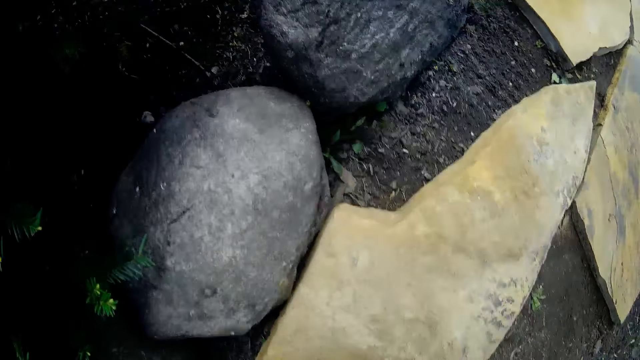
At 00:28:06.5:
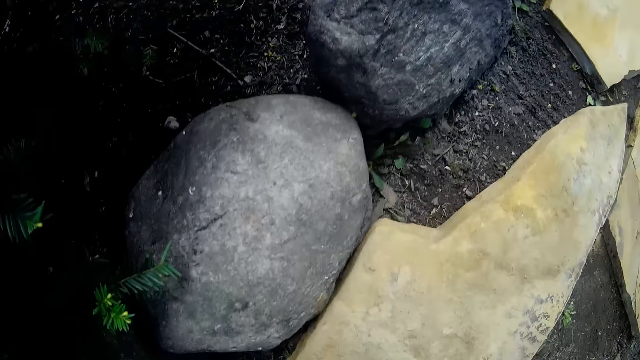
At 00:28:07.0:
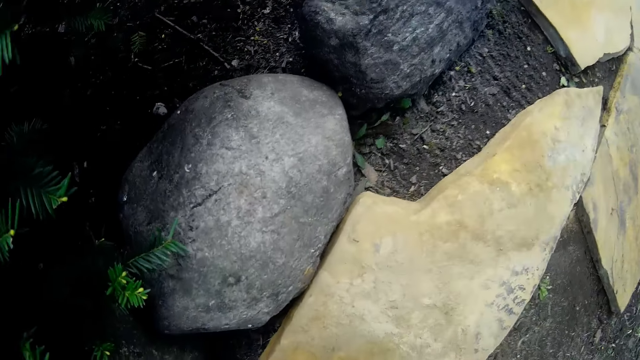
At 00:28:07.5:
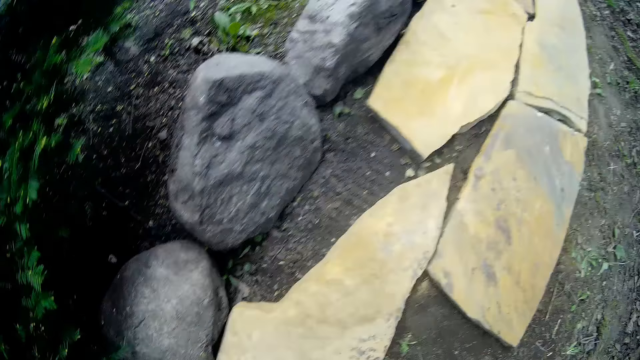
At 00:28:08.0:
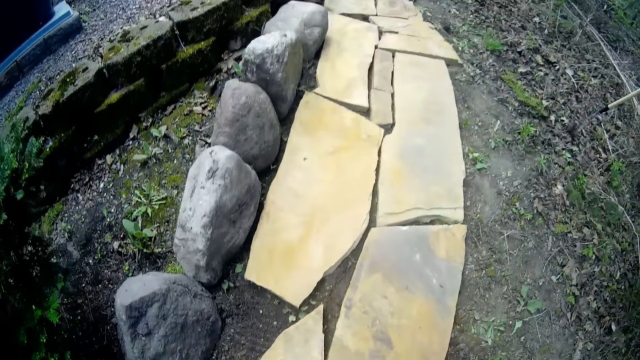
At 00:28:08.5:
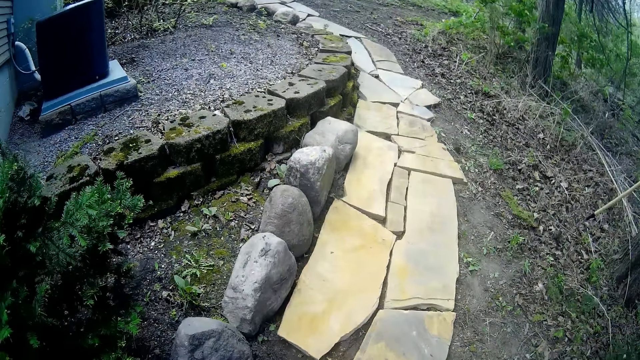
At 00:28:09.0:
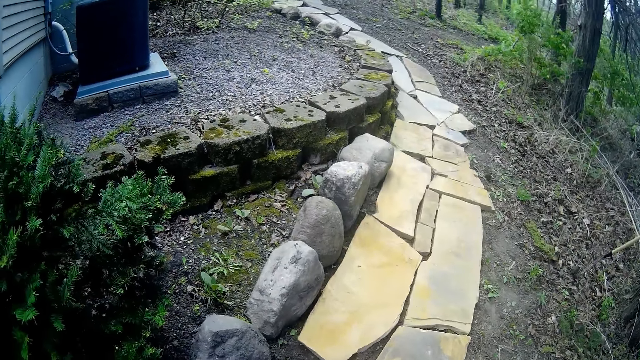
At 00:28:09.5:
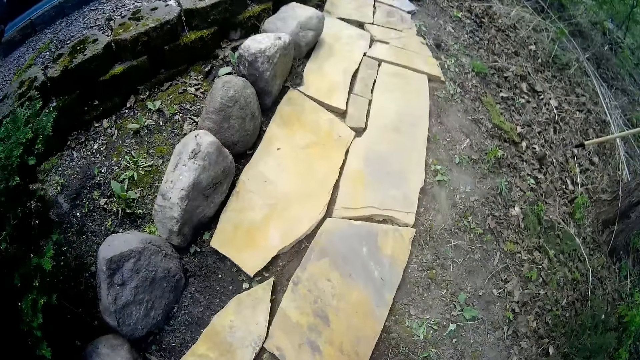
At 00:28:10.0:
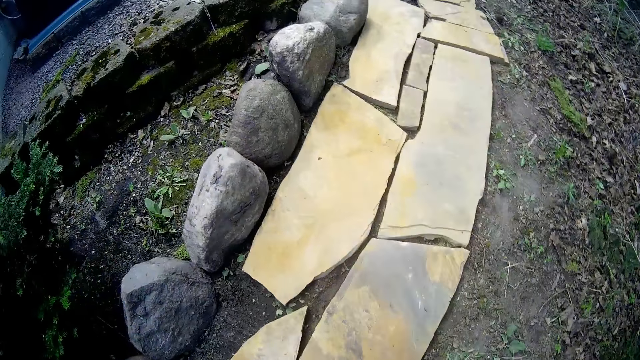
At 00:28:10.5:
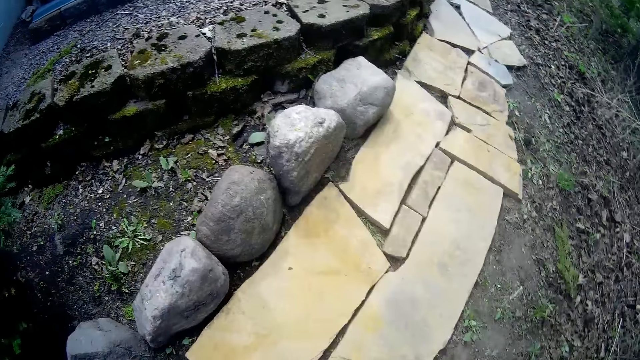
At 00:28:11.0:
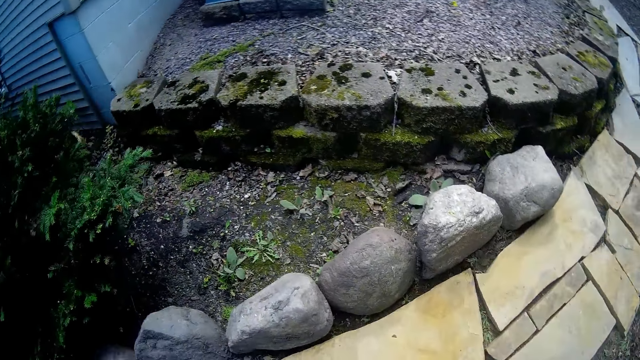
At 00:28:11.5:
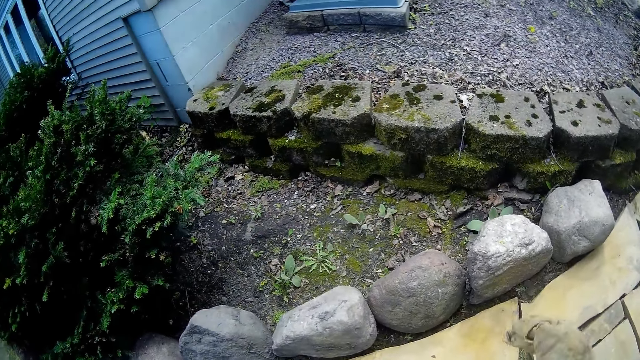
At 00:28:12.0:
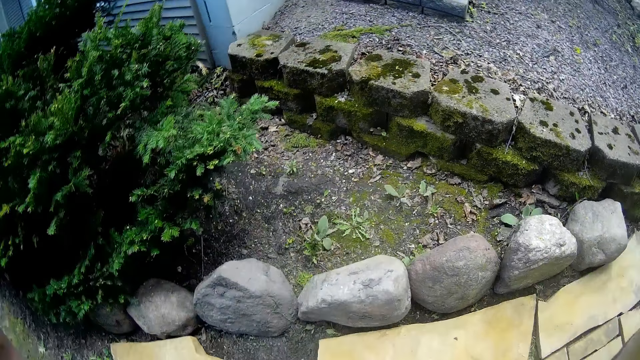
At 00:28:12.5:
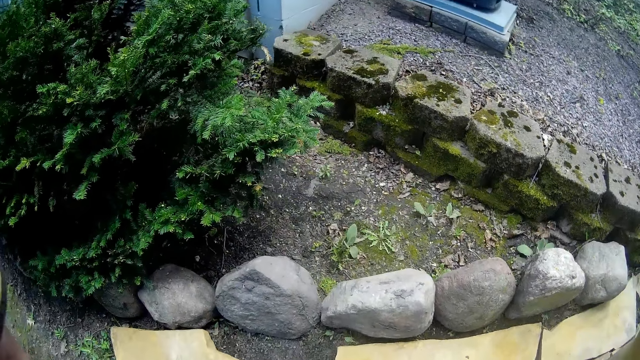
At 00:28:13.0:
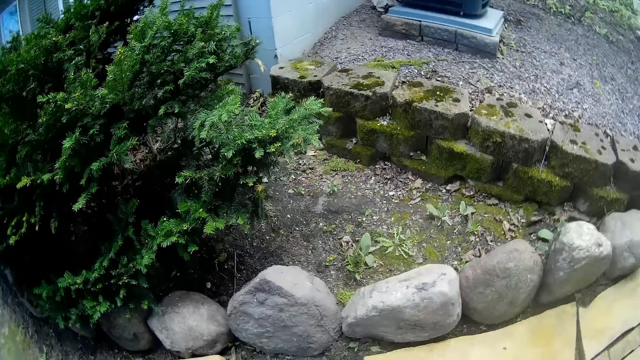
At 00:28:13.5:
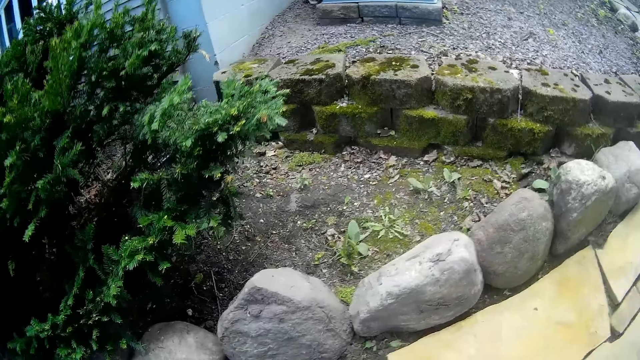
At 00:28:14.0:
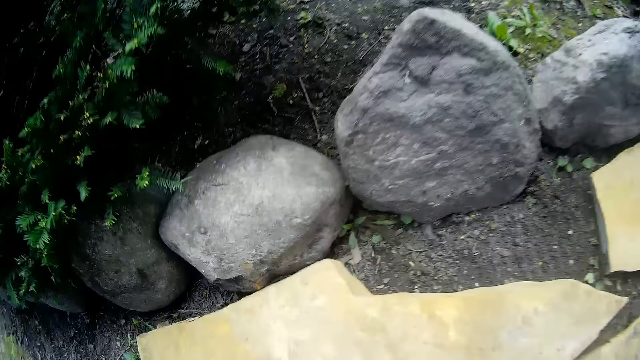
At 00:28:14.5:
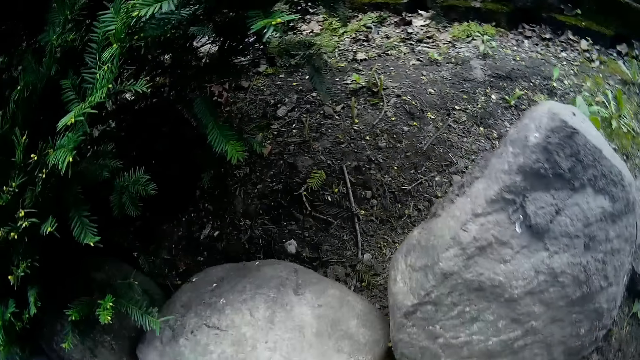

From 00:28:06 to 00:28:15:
The camera wearer adjusts a camera on his head with both hands.

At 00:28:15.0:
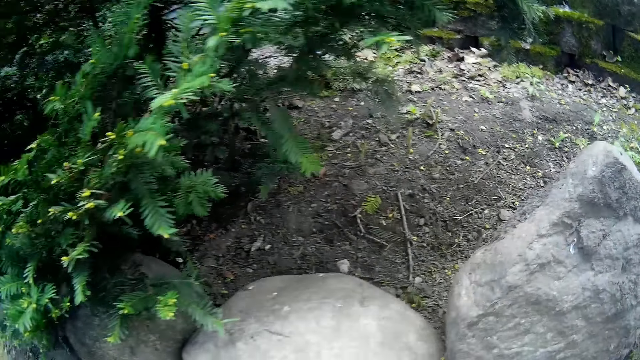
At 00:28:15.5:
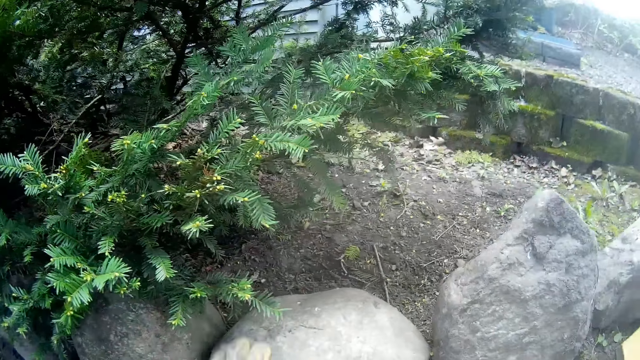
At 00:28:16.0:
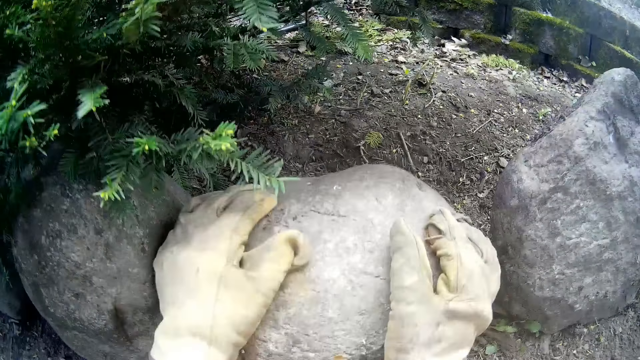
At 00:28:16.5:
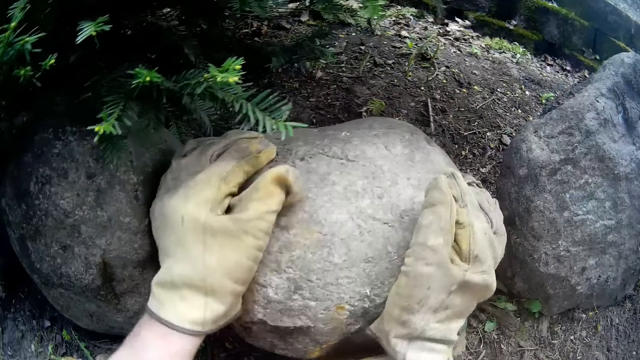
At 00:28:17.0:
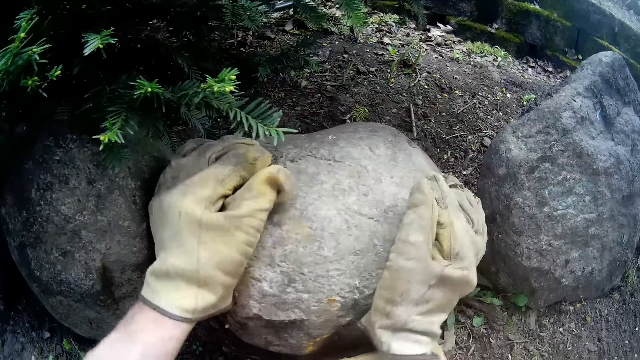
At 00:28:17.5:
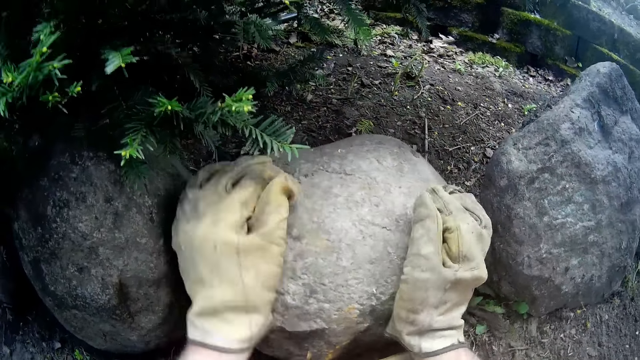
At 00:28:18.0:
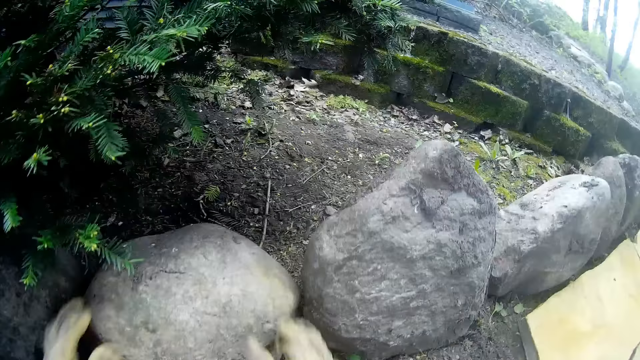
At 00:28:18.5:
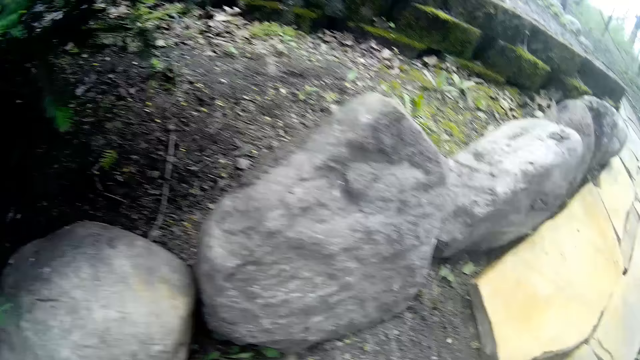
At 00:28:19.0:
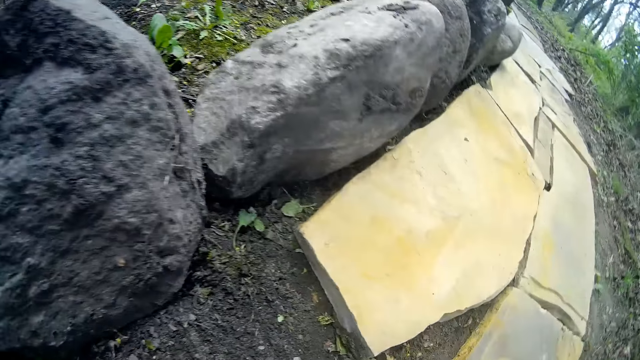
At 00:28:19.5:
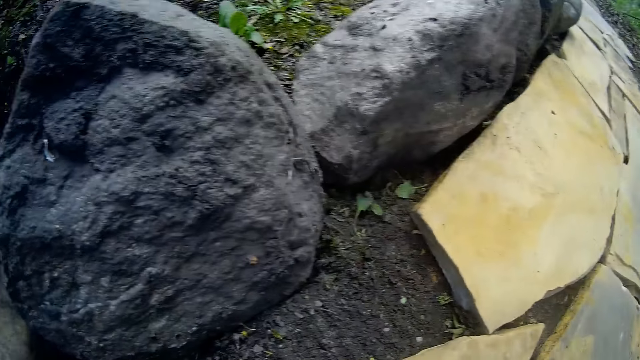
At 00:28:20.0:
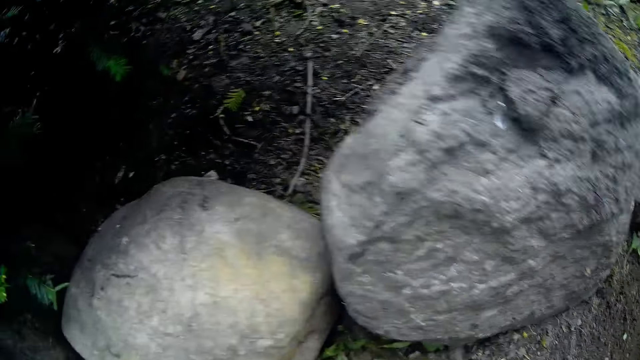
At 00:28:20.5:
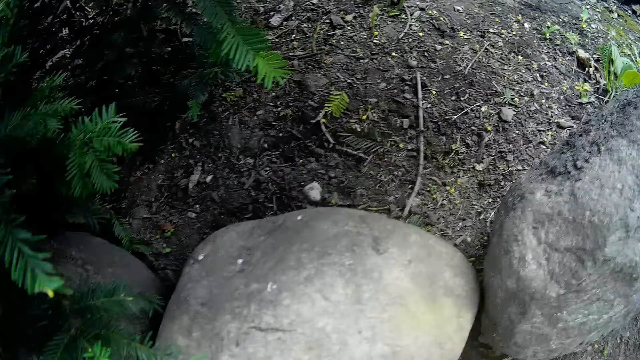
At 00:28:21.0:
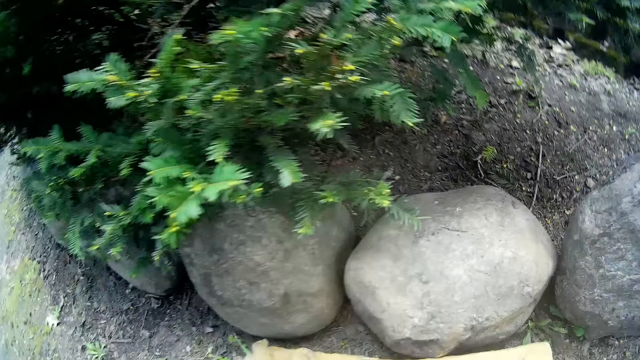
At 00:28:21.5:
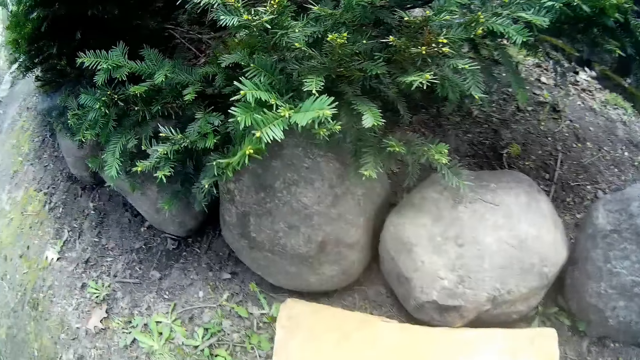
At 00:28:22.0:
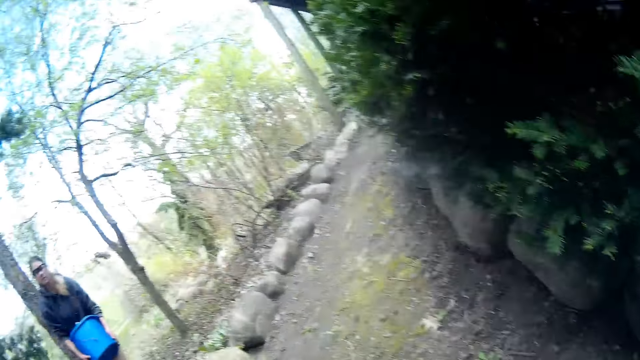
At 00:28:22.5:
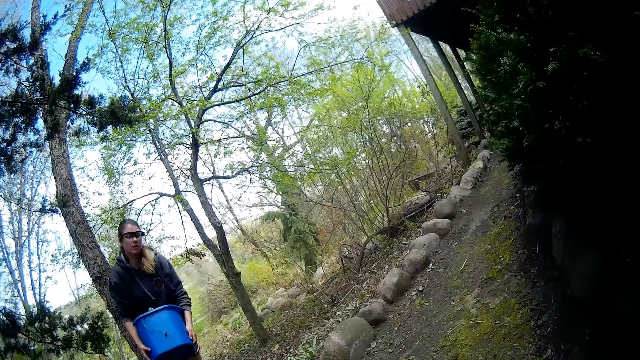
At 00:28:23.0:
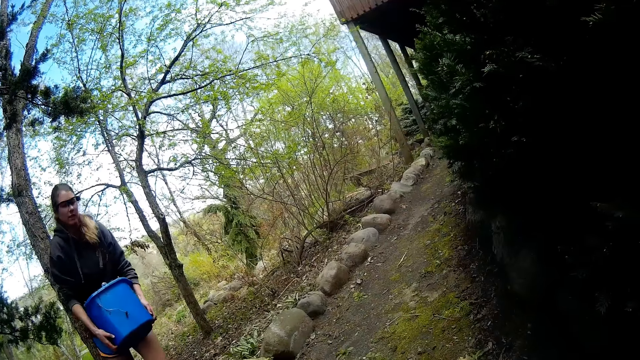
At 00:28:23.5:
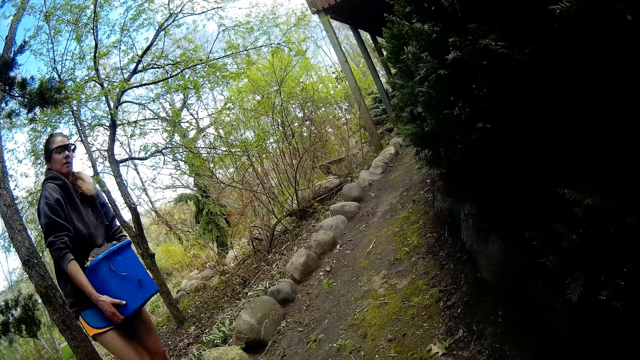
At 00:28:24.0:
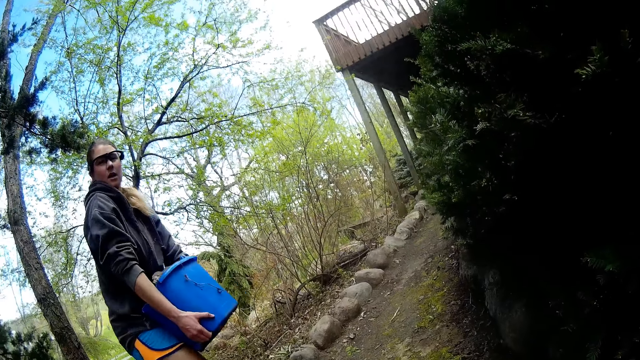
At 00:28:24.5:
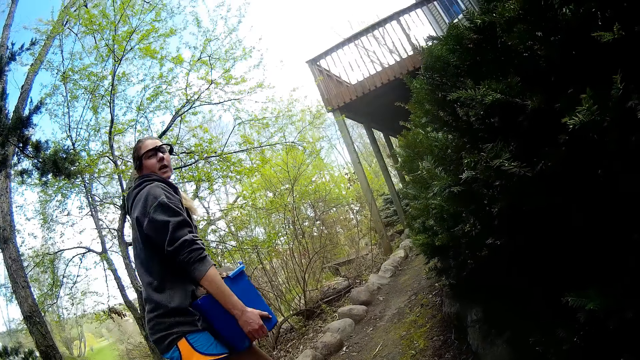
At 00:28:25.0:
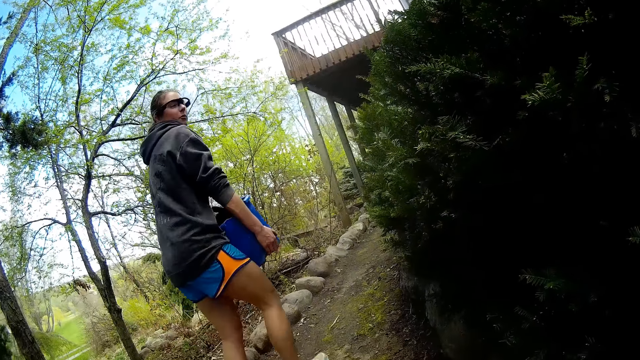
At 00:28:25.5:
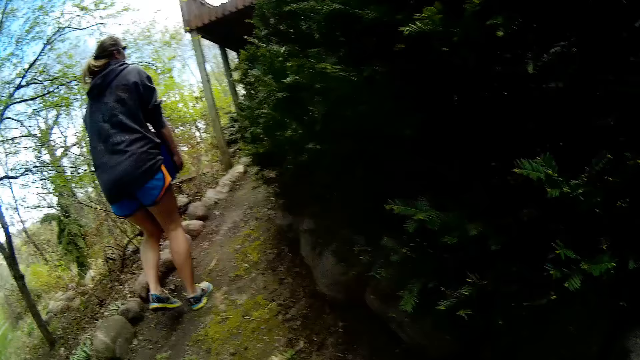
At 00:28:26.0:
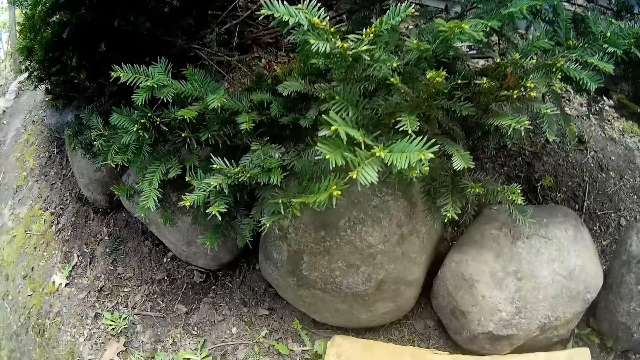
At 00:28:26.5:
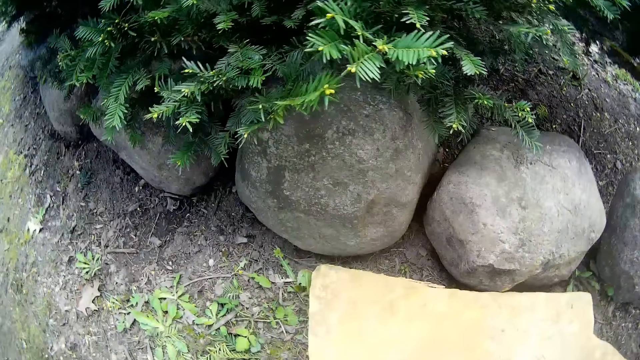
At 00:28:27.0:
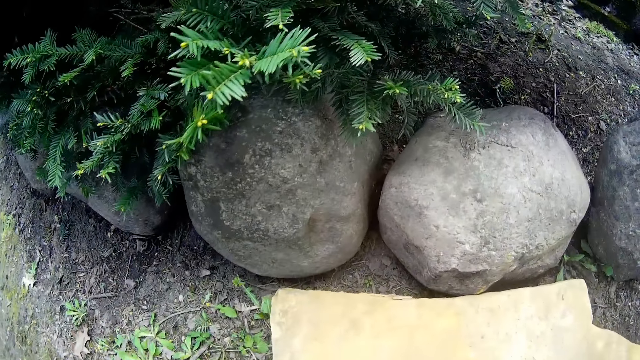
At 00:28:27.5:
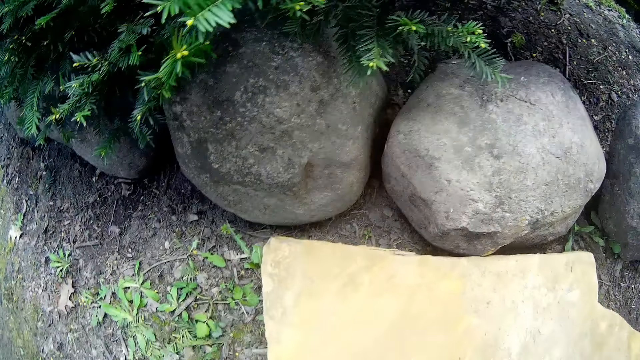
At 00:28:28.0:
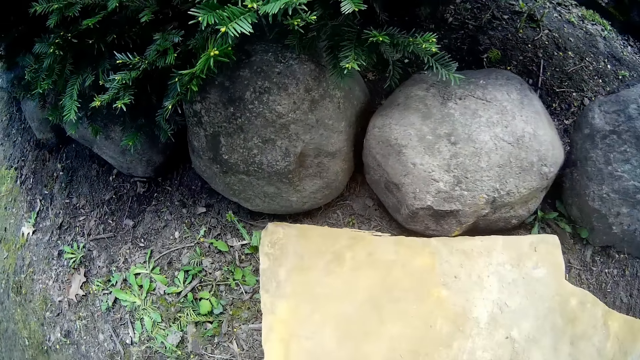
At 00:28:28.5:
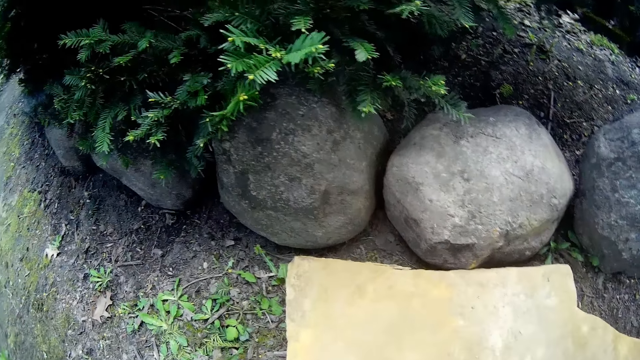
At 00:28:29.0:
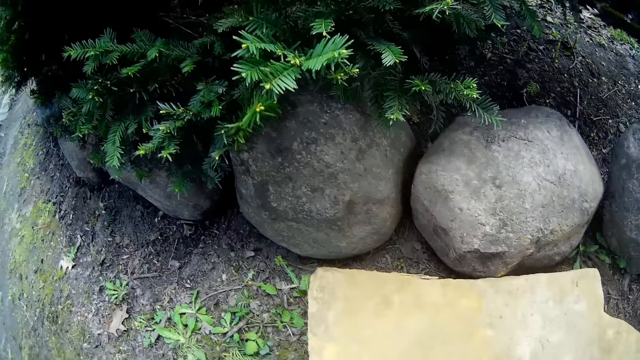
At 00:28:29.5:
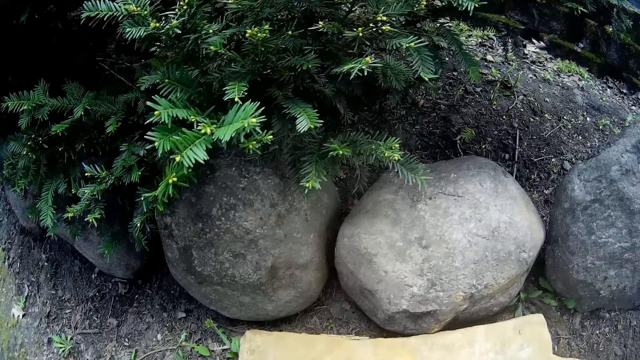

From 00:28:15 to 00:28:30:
The camera wearer adjusts a rock on the ground with both hands. He adjusts a slate on the ground with his right hand. He interacts with a woman. The woman carries a bucket in both hands. The woman walks with the bucket.
